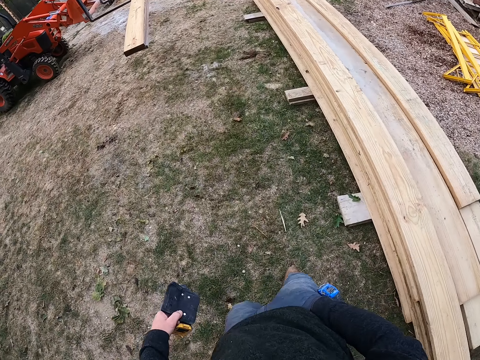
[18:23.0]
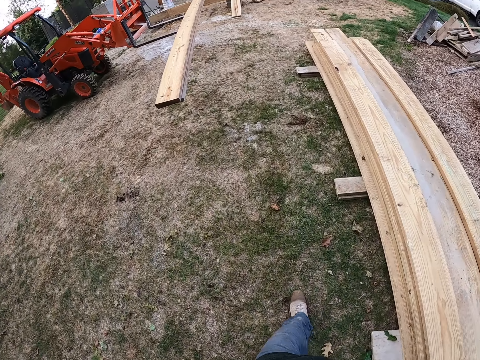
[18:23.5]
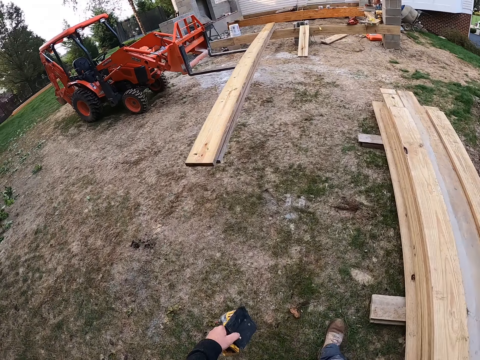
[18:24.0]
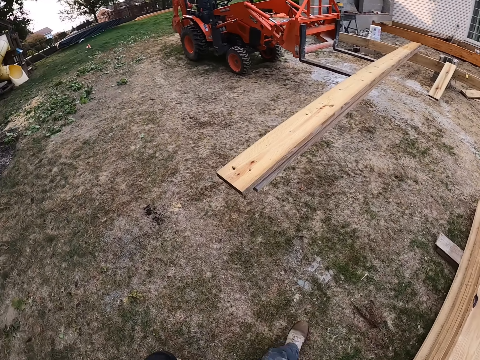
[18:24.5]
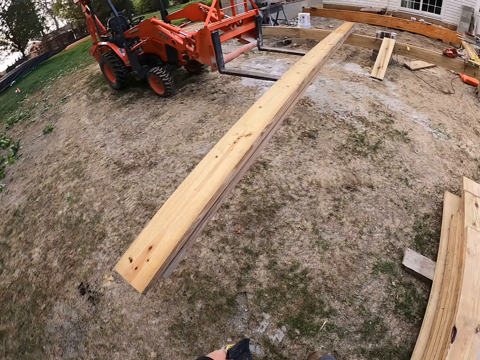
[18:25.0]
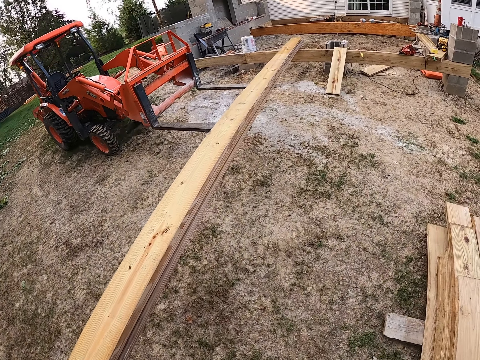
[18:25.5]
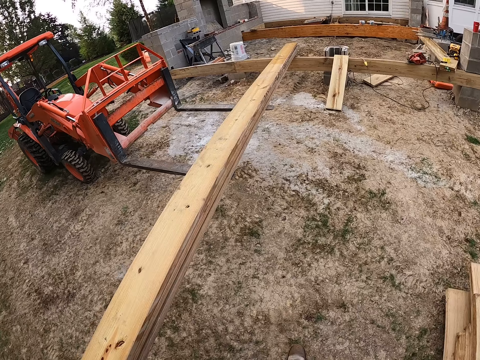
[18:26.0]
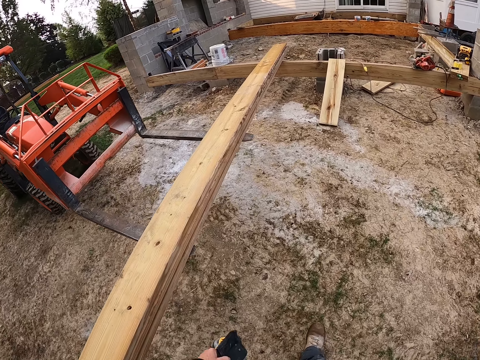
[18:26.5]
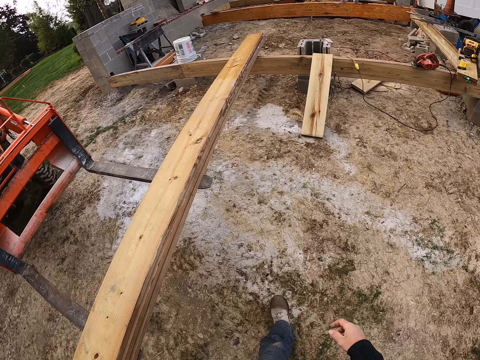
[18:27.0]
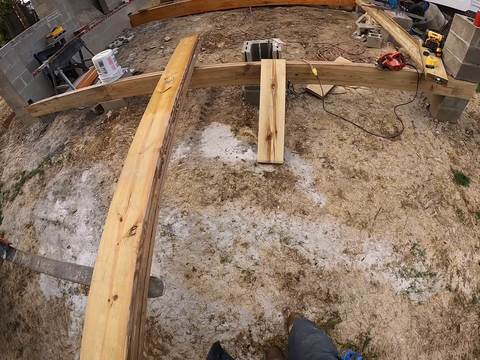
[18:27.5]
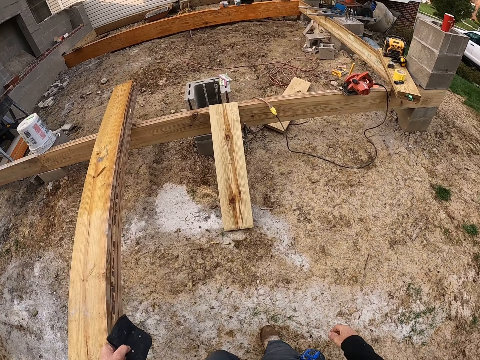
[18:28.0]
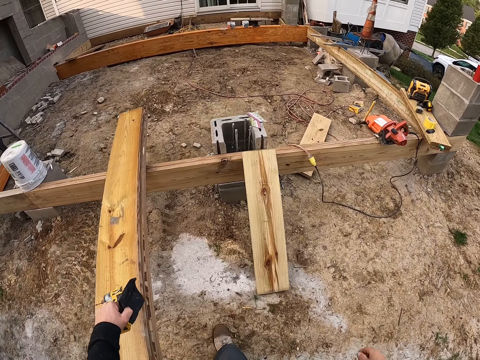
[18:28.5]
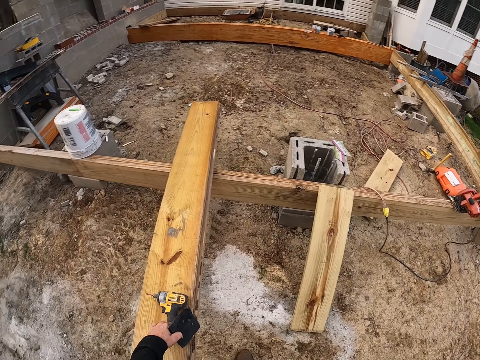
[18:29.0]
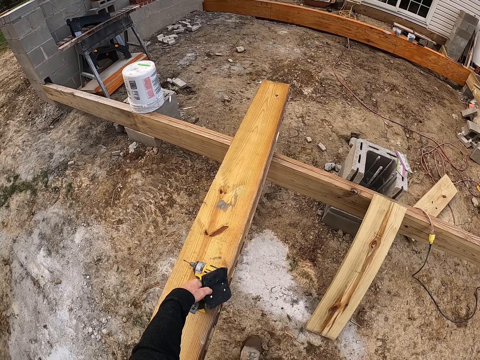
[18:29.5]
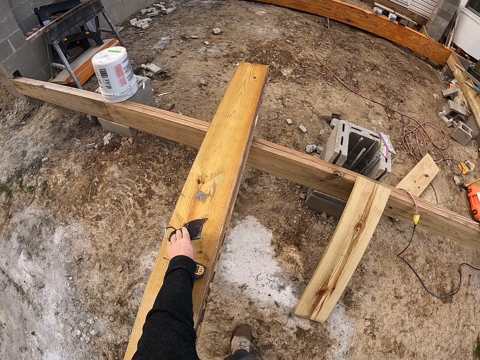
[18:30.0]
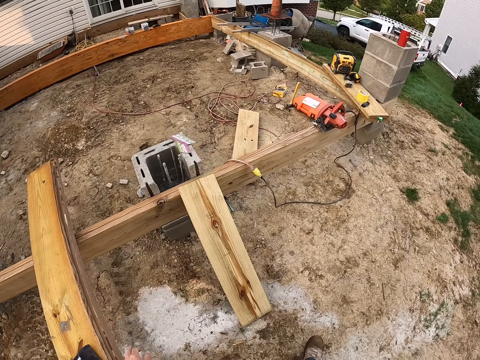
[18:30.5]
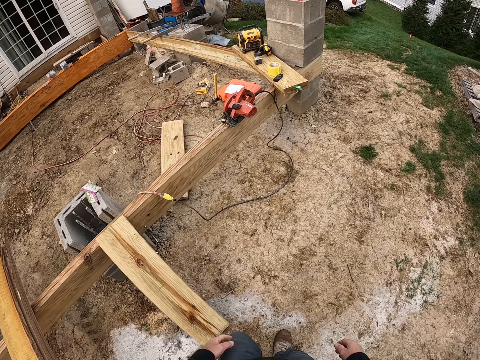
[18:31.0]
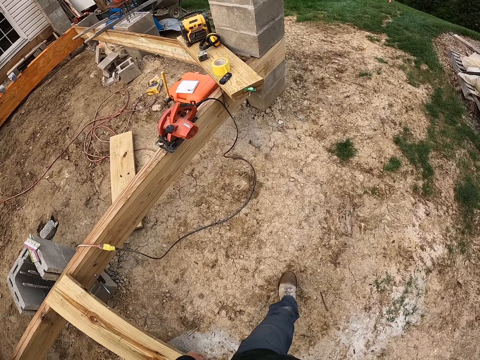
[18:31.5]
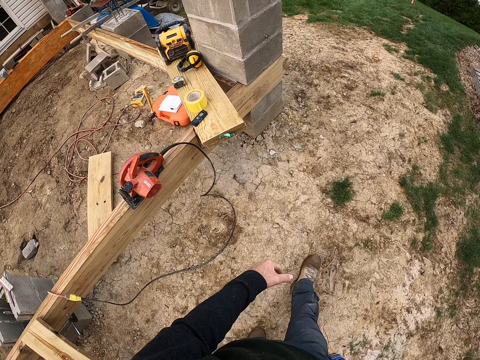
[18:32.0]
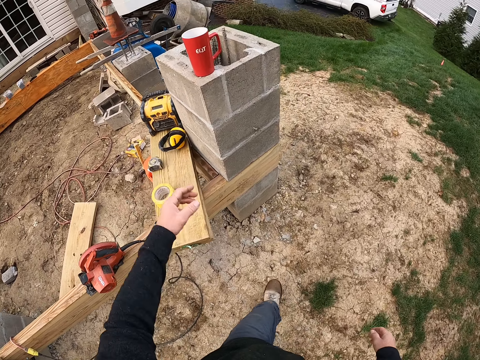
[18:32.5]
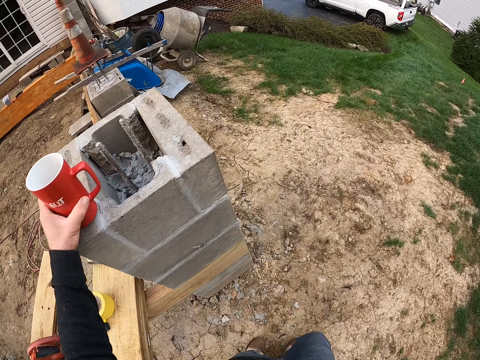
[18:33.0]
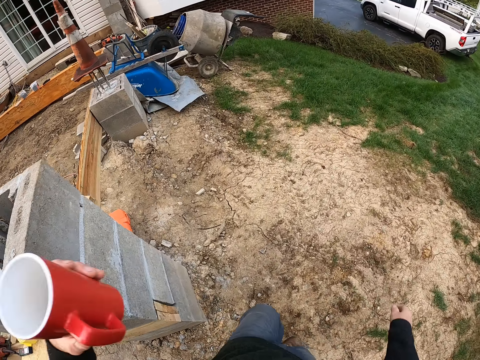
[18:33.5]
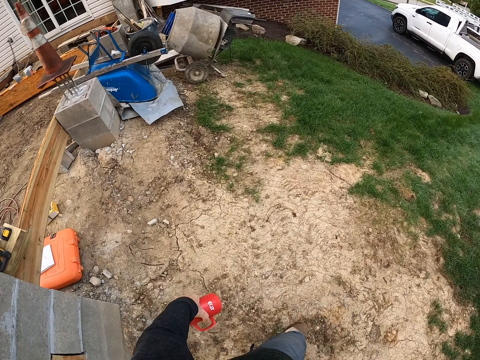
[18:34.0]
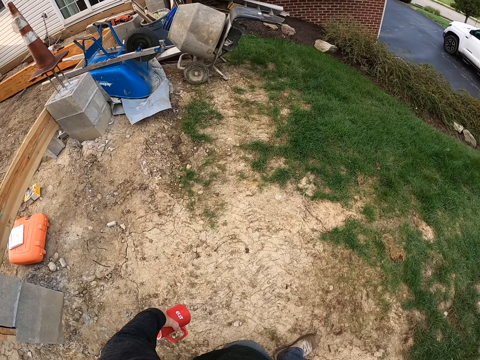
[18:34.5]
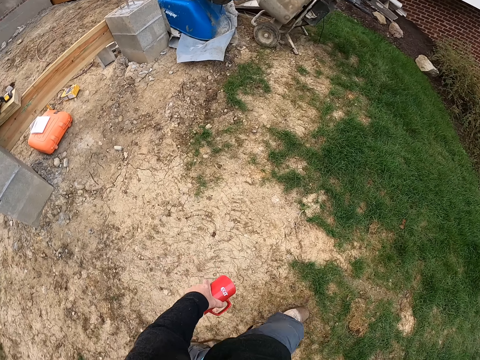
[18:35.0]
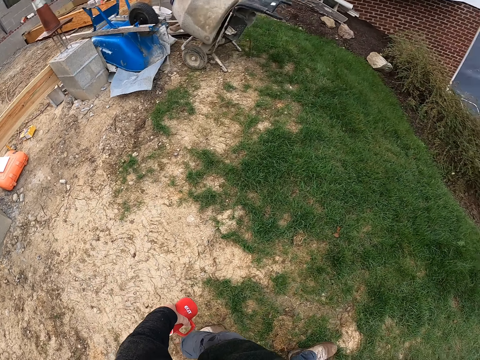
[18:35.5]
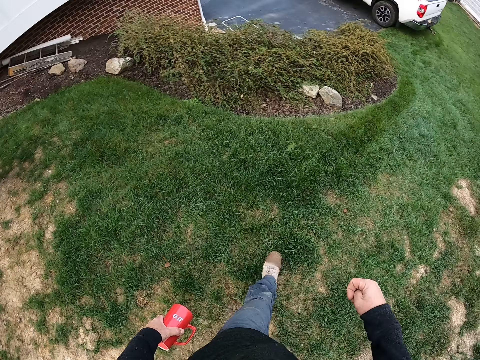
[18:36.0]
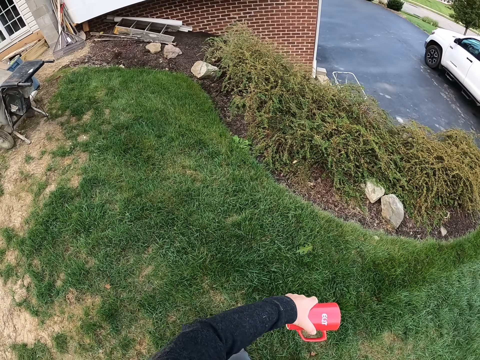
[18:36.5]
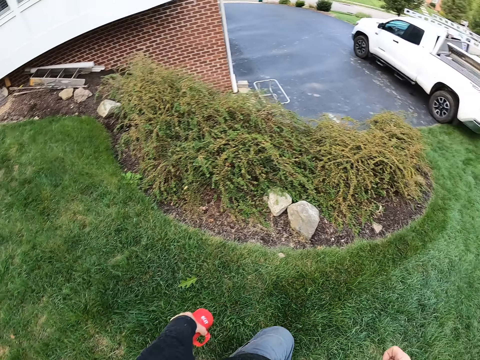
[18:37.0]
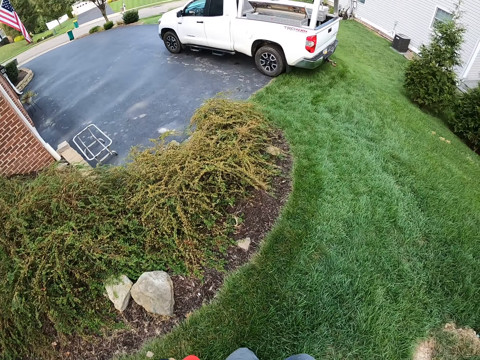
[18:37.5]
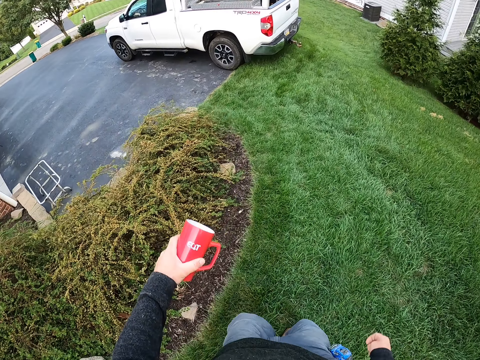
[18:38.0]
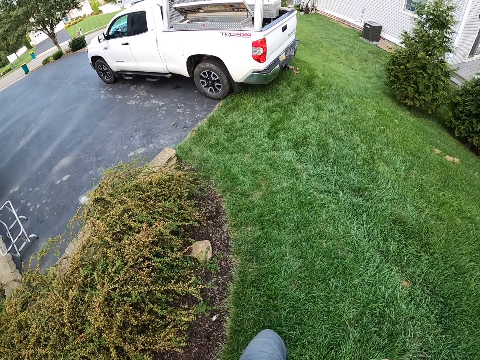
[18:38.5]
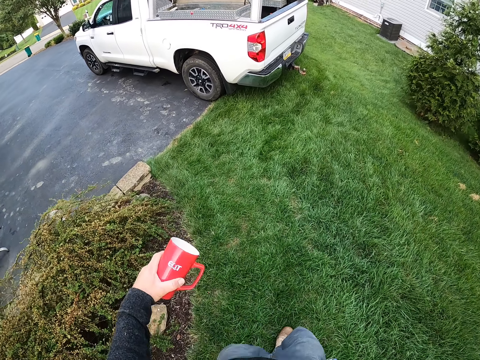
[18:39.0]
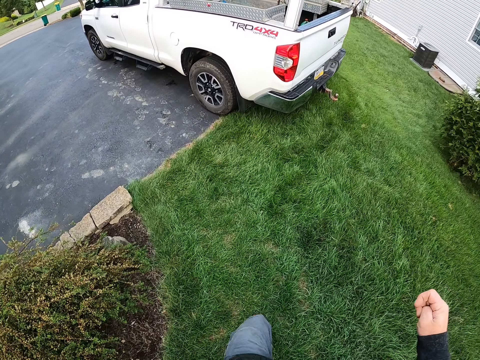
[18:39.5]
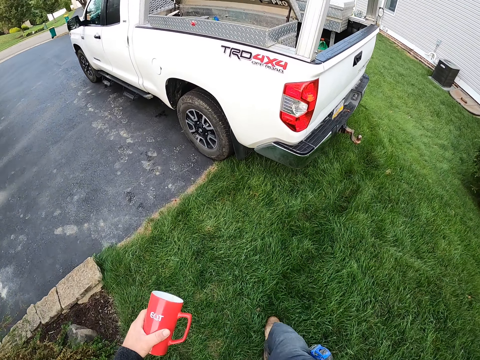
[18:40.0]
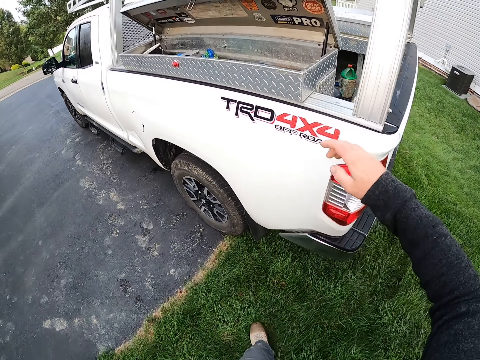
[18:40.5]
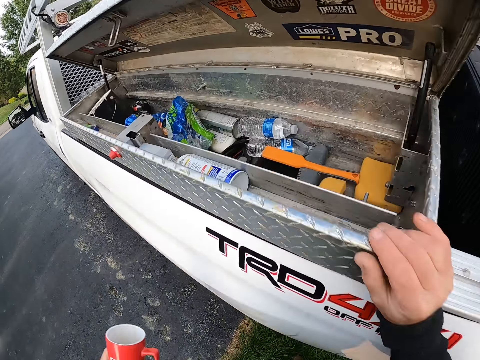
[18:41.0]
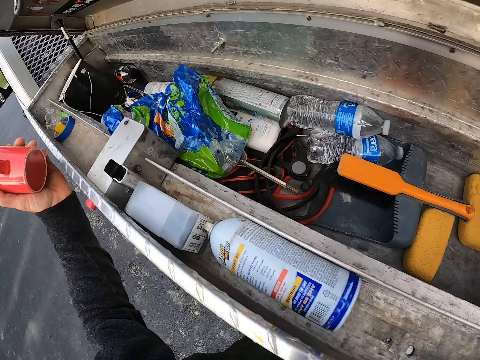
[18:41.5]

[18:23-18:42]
The camera wearer drops a drill on the plank. He drops a metal plate on the plank. He moves from the plank to a brick pillar. He picks a cup from the brick pillar. He turns over the cup in his left hand. He pours a liquid from the cup. He walks around. He shakes the cup in his left hand. He walks around. He touches a truck with his right hand. He touches a tool box. He touches the truck with his left hand.
